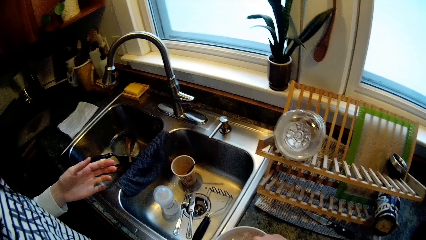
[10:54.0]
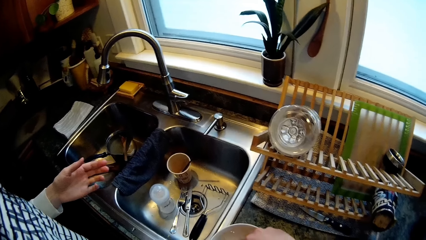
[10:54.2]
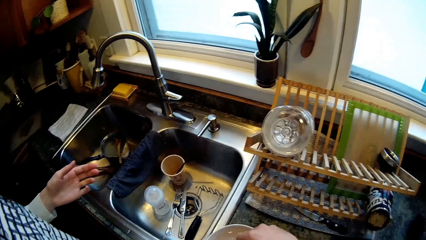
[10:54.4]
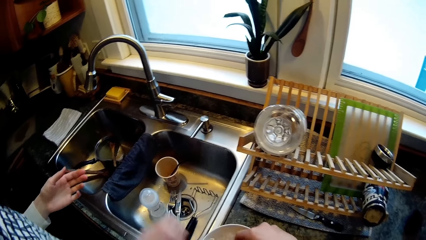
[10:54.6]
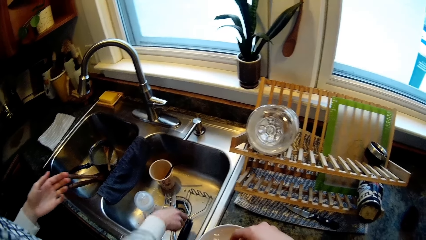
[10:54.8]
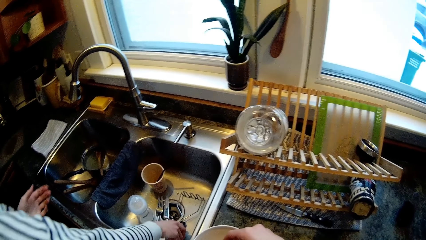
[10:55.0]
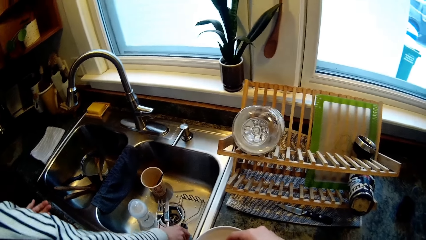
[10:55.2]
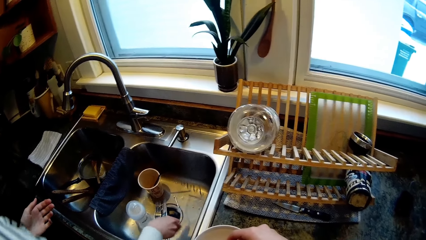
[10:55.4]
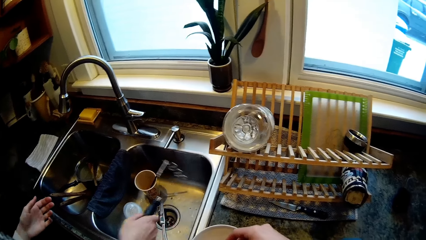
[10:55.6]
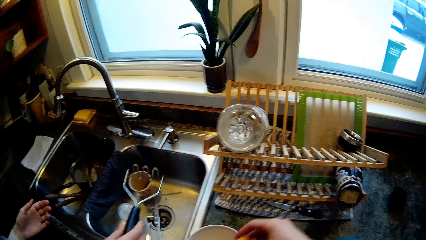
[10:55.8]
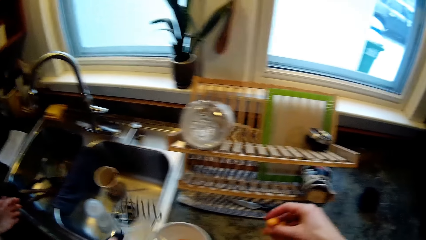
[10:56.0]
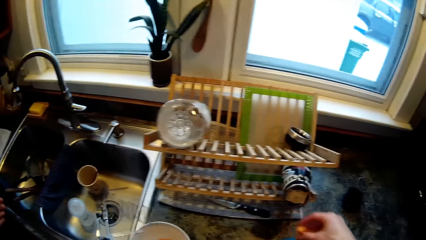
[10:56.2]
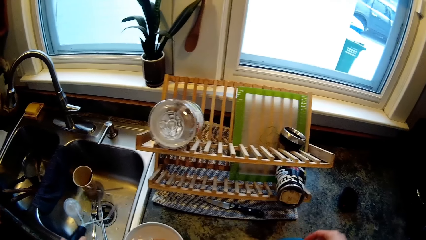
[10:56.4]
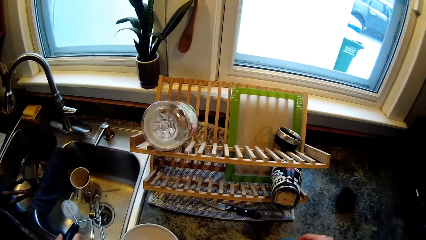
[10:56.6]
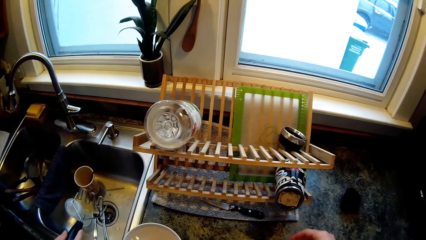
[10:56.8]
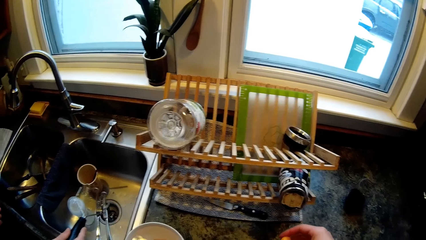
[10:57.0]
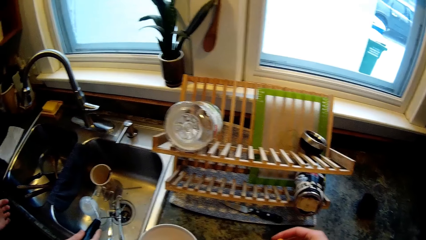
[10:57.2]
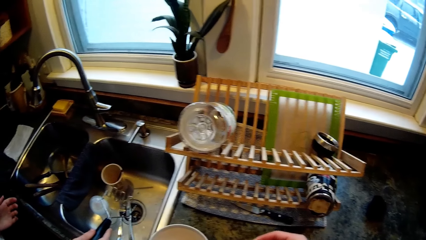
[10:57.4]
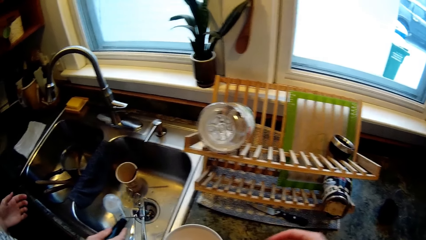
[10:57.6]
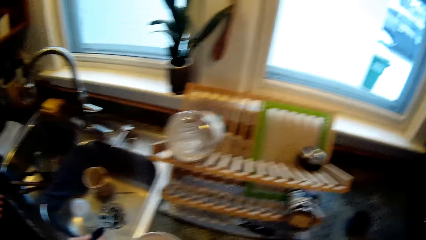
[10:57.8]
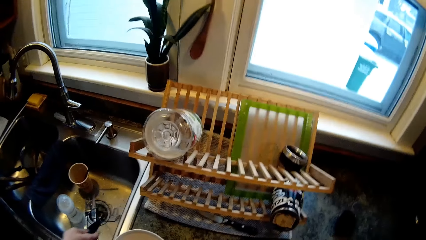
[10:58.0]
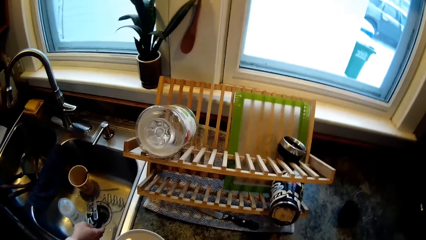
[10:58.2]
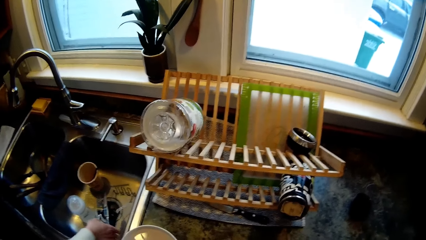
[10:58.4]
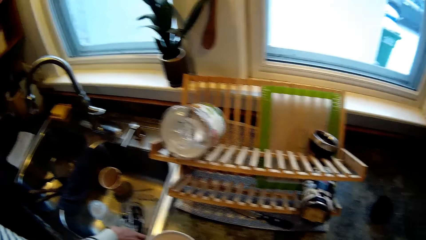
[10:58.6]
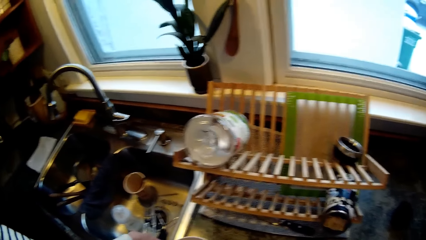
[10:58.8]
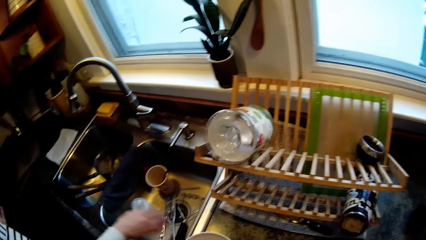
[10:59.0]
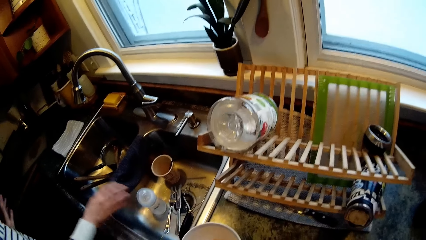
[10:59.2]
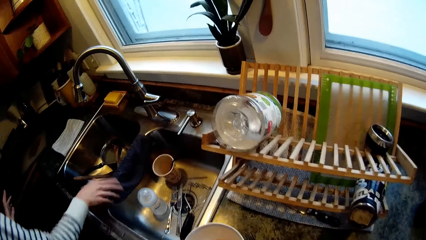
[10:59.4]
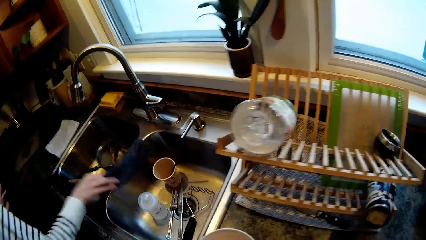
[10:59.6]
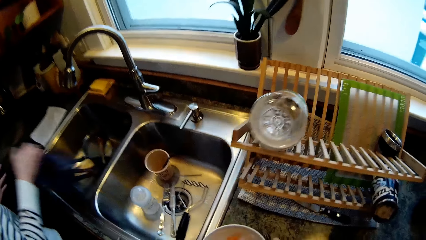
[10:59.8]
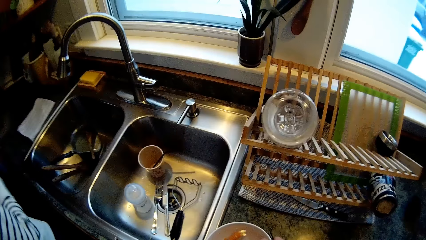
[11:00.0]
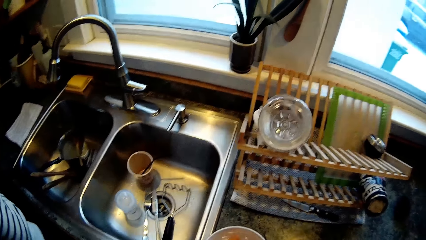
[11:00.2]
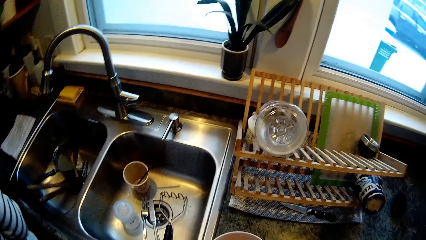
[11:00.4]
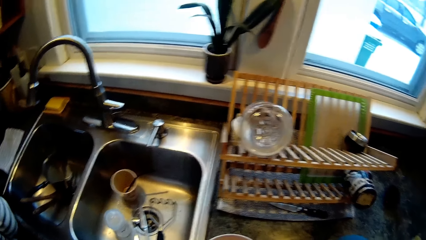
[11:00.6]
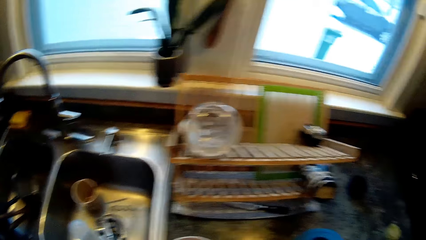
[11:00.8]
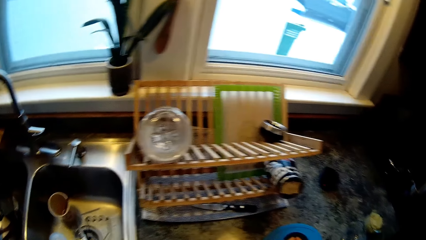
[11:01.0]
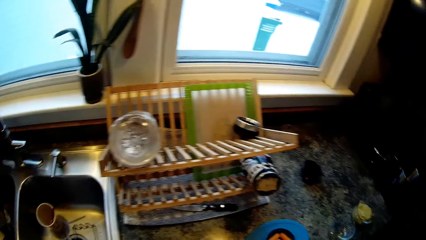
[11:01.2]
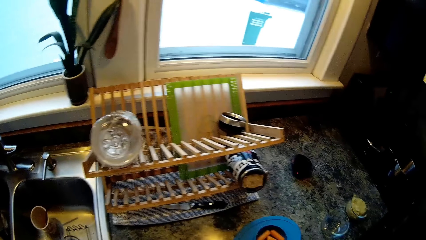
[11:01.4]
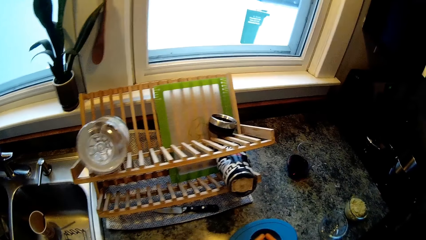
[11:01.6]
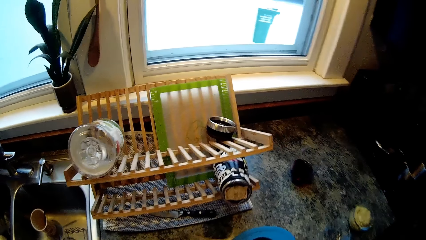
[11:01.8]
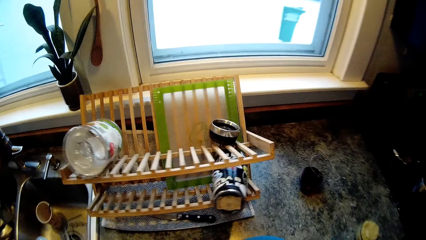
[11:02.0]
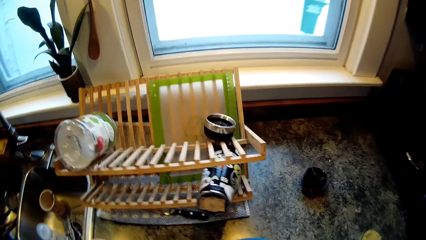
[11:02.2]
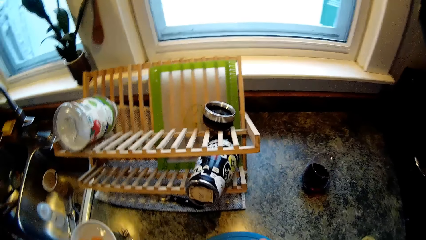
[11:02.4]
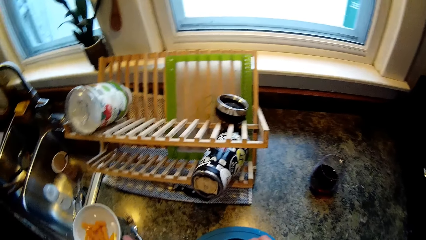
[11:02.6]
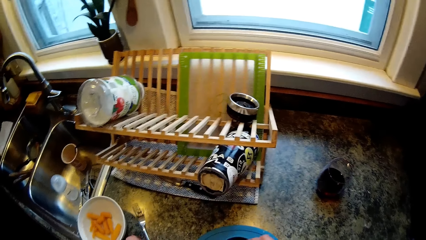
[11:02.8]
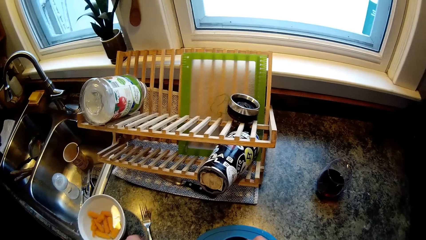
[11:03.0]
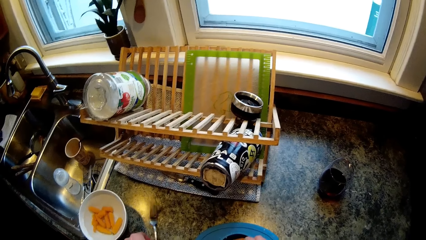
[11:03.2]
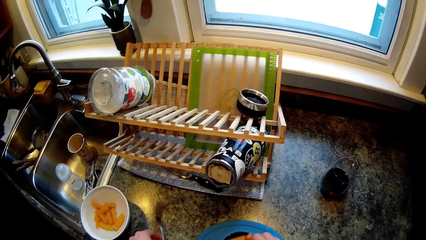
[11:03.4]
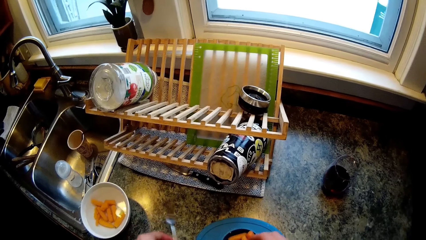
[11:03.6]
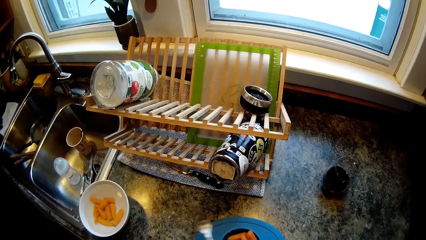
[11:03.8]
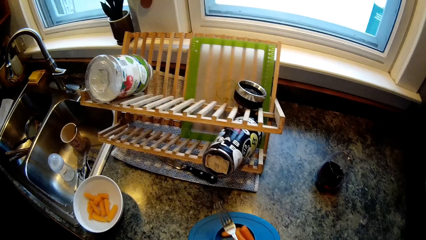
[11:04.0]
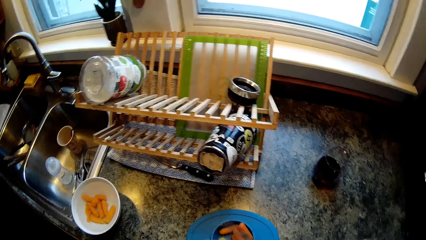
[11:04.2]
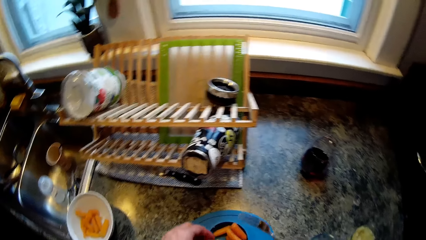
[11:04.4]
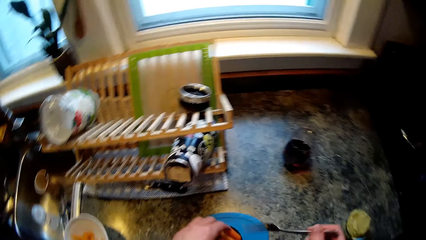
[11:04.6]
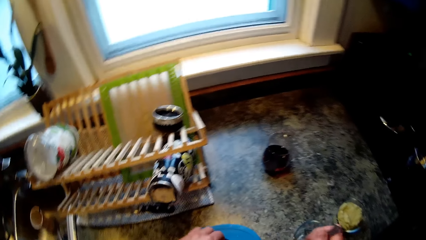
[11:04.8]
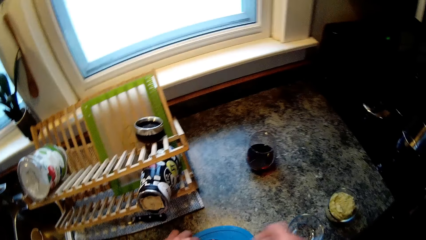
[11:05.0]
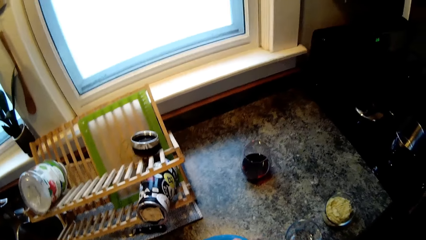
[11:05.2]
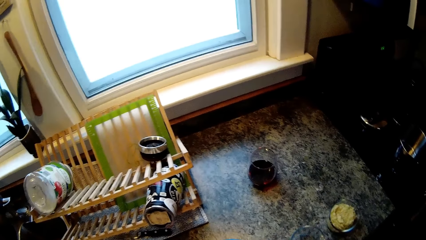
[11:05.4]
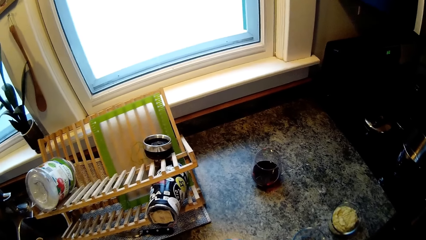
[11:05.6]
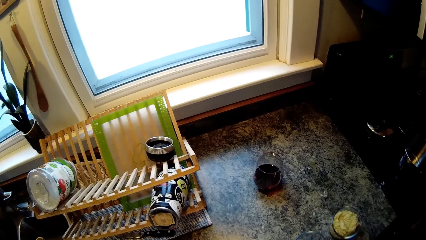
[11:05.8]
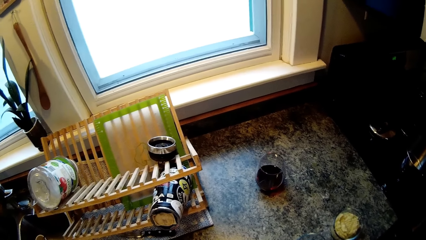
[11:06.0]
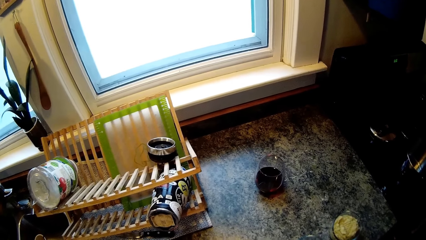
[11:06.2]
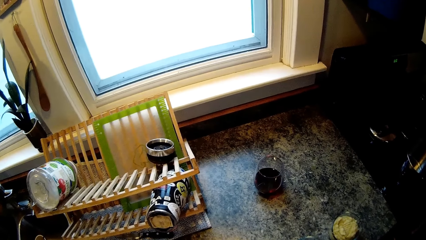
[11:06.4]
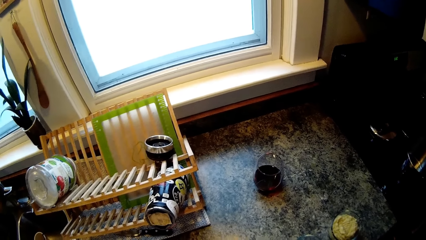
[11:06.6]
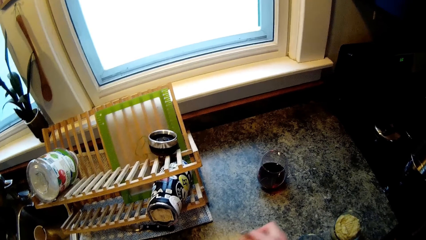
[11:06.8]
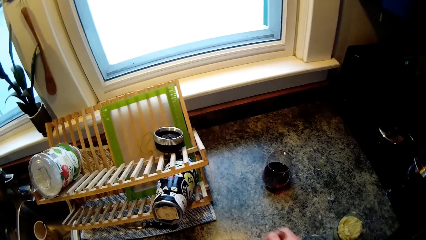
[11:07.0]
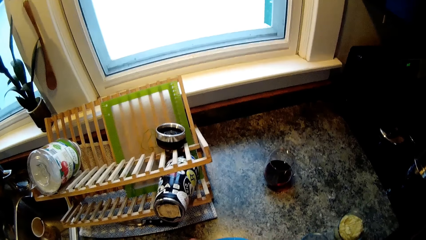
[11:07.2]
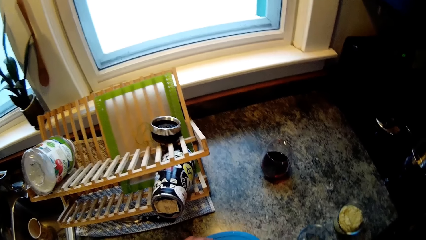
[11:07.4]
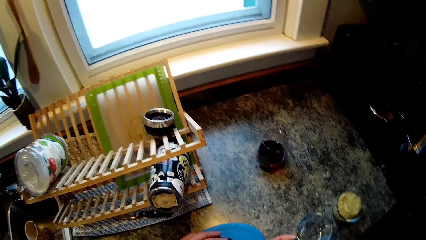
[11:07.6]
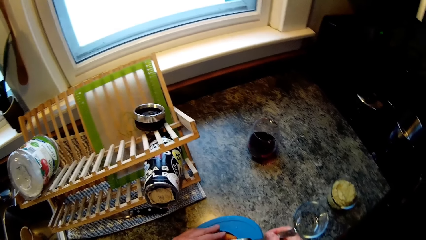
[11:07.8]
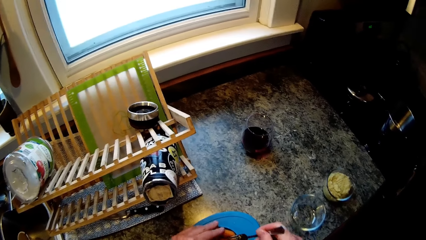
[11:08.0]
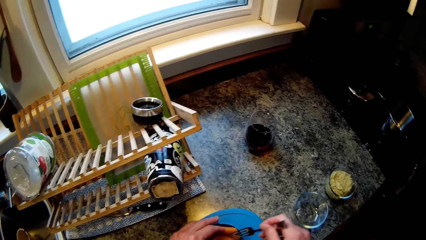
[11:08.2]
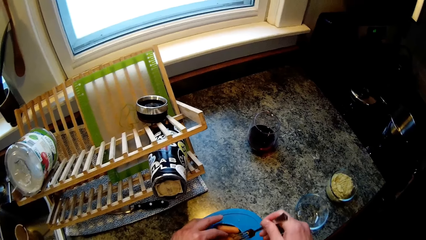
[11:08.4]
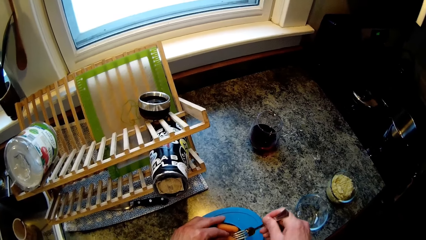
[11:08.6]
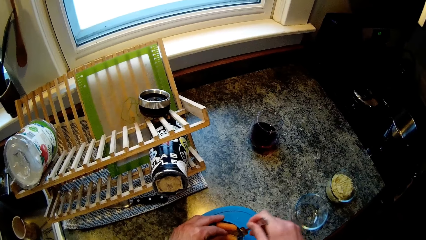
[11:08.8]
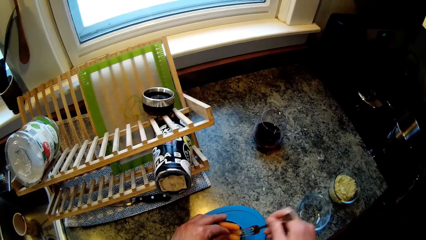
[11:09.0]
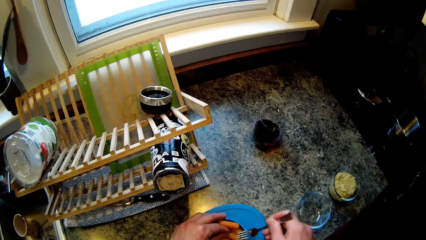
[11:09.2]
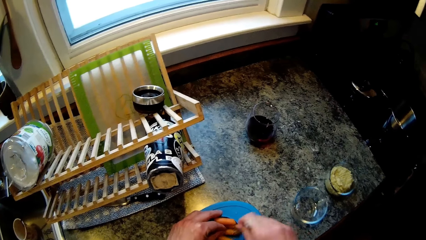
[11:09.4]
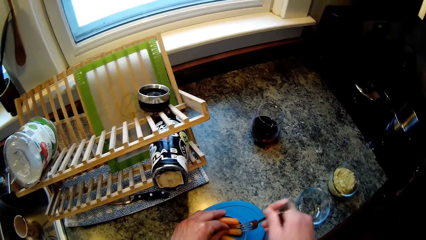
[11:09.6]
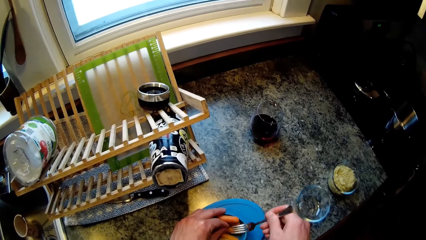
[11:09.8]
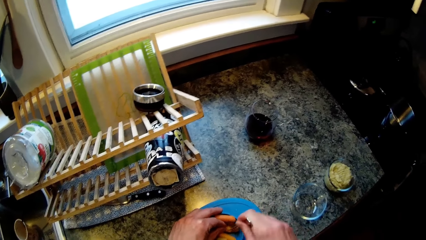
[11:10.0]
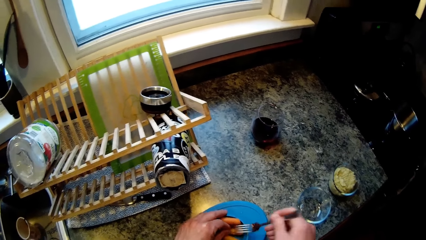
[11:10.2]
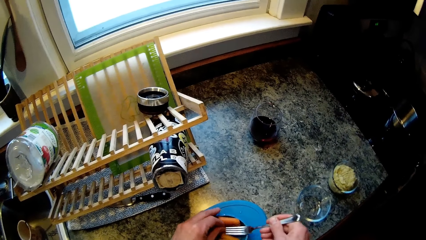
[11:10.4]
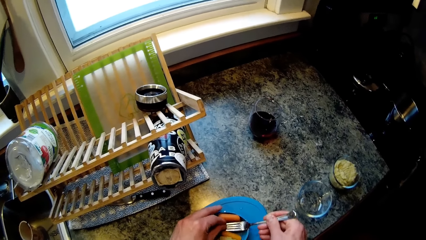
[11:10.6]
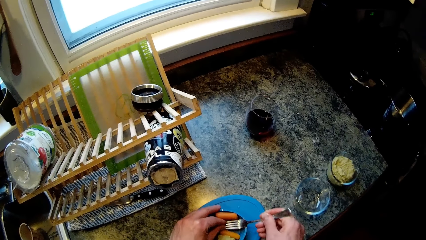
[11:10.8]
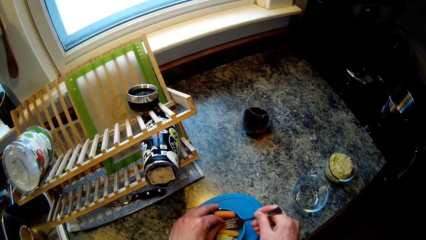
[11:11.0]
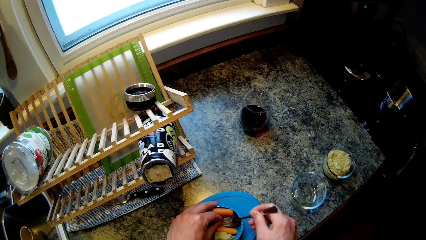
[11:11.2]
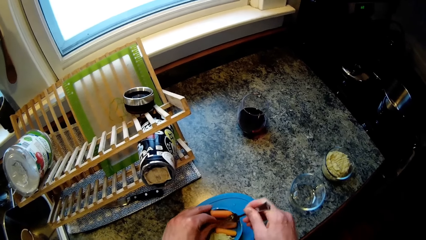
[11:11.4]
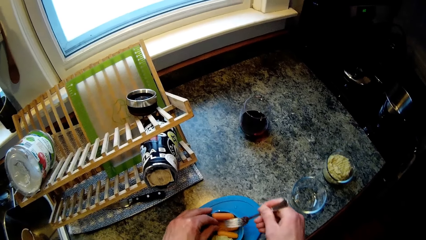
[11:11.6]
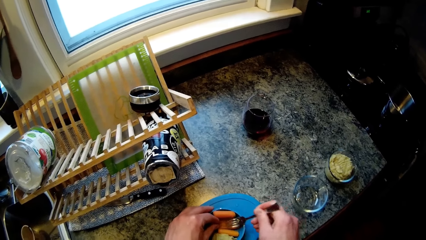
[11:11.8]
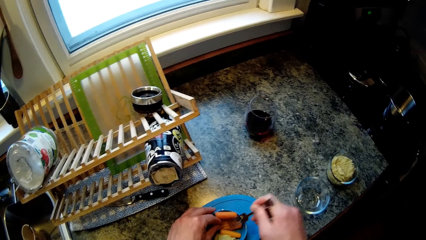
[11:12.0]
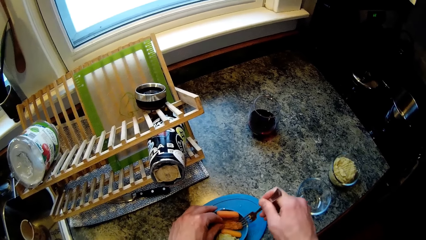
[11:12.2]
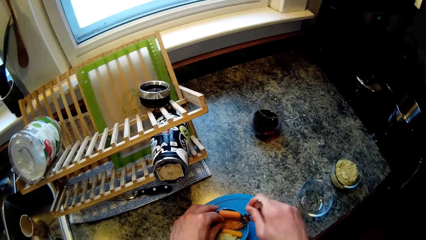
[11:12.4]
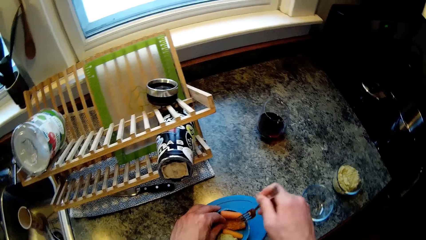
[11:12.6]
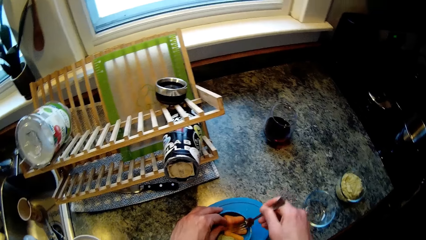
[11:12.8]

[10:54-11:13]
The woman picks a masher from the sink with her right hand. The camera wearer holds a carrot in his right hand. He picks the carrot from the bowl. The woman drops the masher in the sink with her right hand and picks up a napkin from the sink. The camera wearer picks up a fork from the kitchen countertop with his left hand. He looks around the sink table. He transfers the fork to his right hand. He holds the fork in his right hand. He mashes carrots in a plate with the fork in his right hand.
